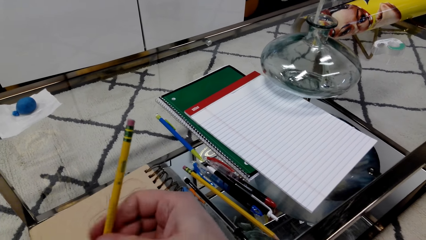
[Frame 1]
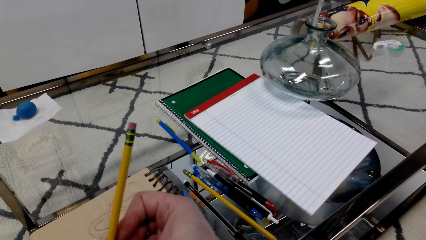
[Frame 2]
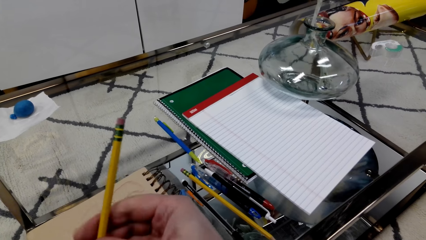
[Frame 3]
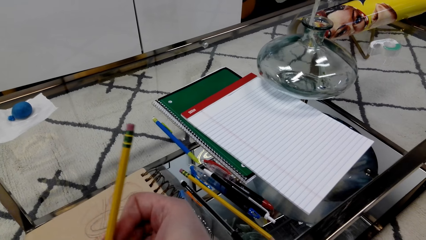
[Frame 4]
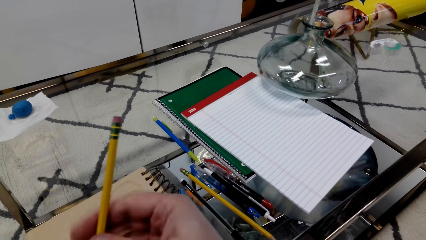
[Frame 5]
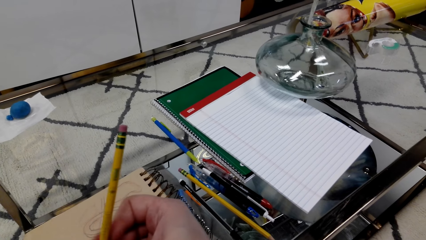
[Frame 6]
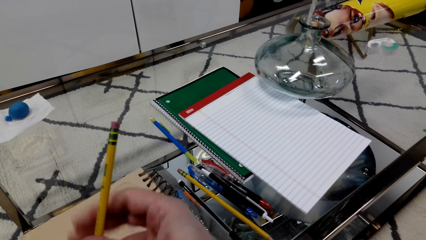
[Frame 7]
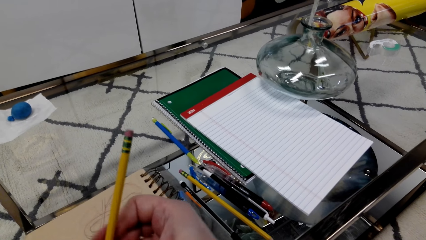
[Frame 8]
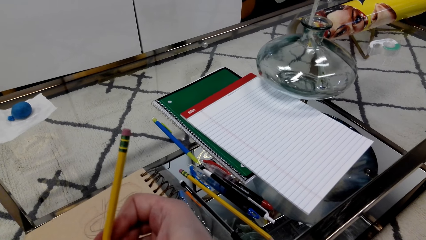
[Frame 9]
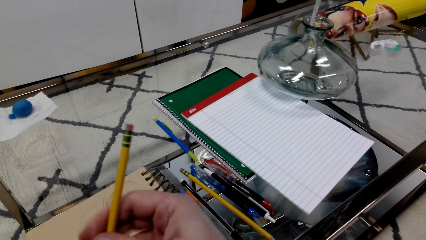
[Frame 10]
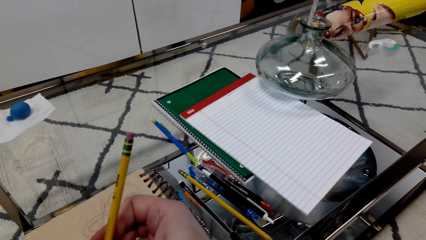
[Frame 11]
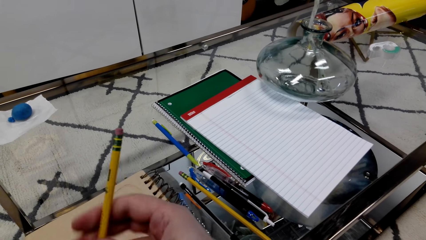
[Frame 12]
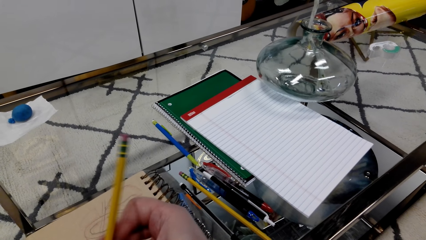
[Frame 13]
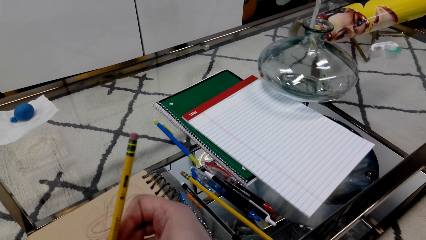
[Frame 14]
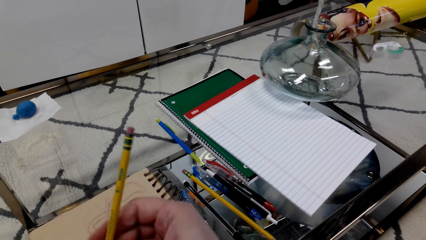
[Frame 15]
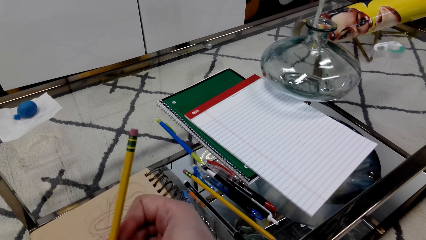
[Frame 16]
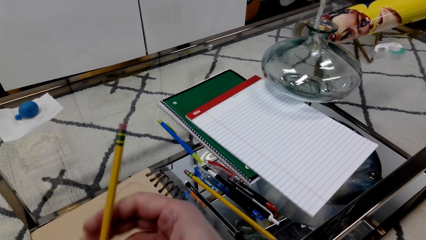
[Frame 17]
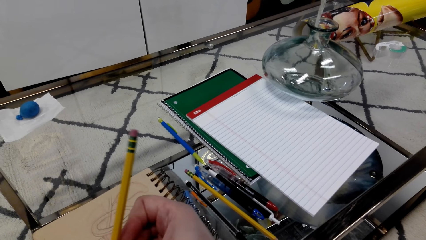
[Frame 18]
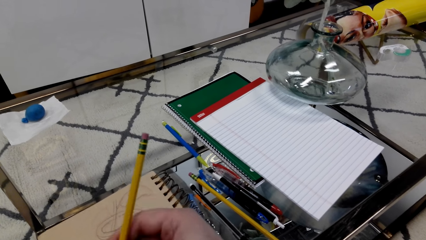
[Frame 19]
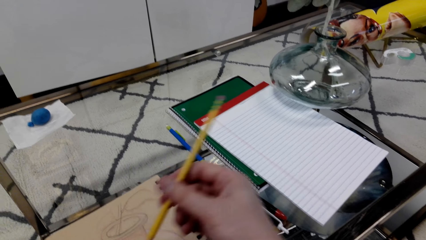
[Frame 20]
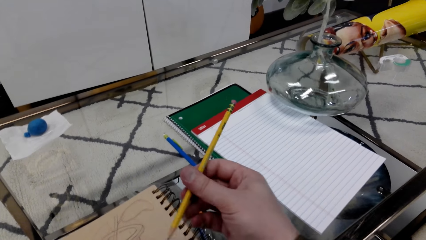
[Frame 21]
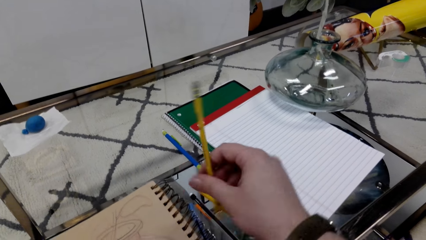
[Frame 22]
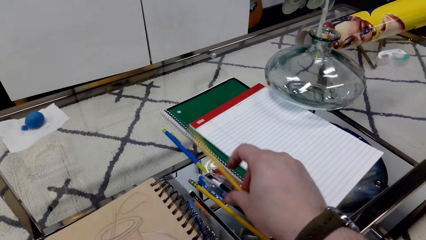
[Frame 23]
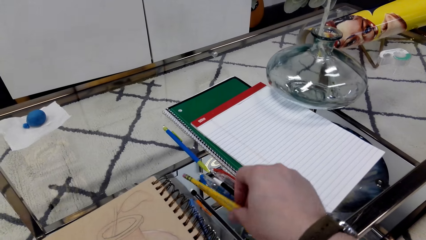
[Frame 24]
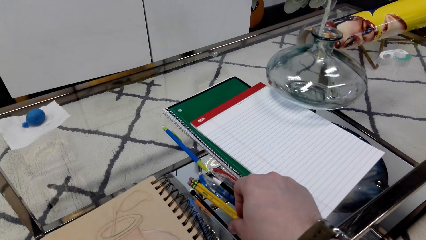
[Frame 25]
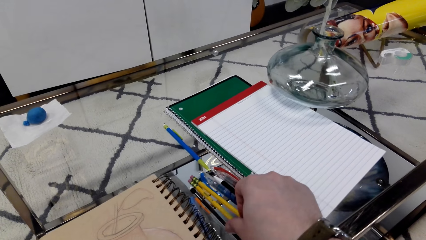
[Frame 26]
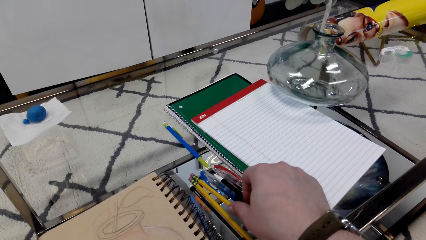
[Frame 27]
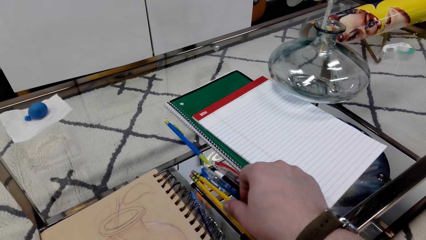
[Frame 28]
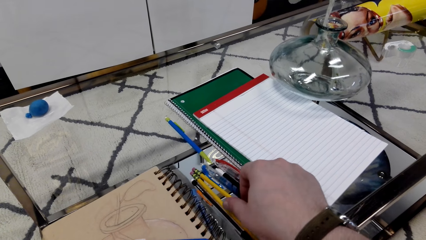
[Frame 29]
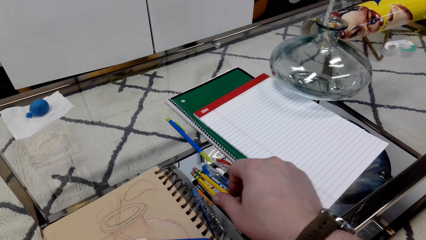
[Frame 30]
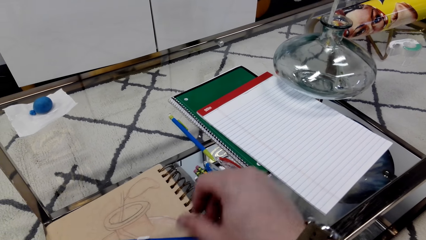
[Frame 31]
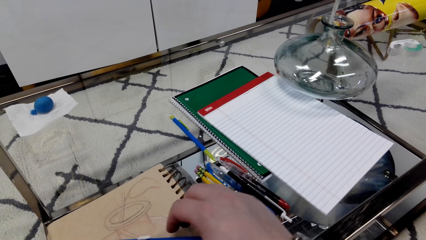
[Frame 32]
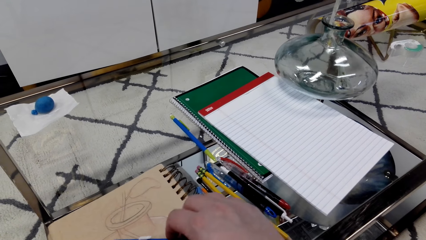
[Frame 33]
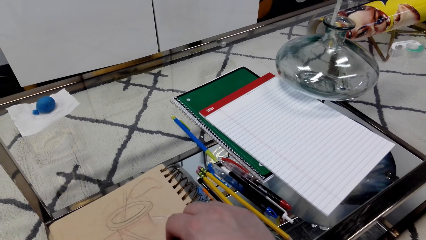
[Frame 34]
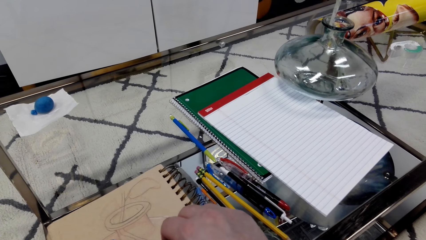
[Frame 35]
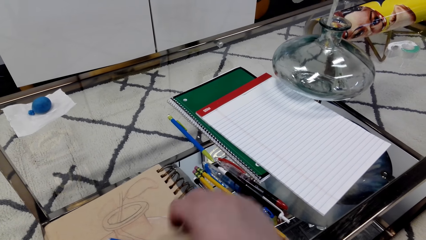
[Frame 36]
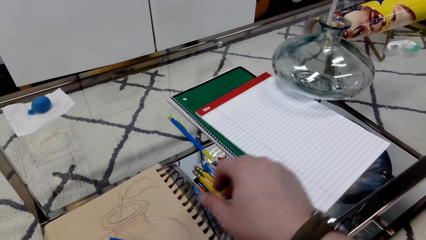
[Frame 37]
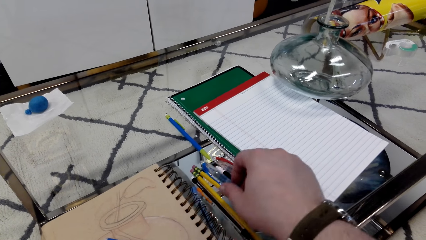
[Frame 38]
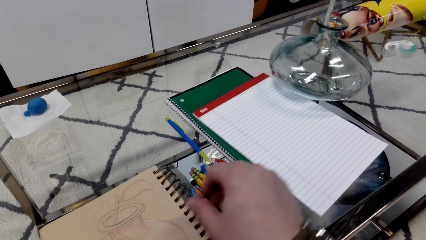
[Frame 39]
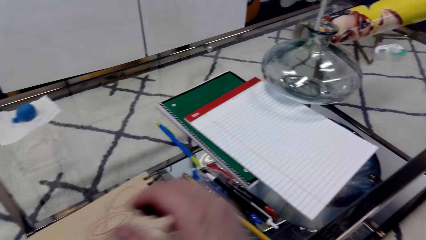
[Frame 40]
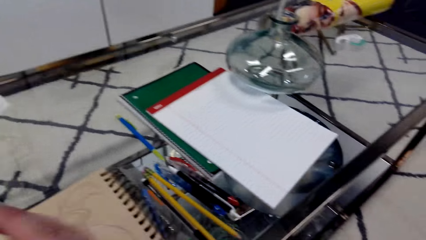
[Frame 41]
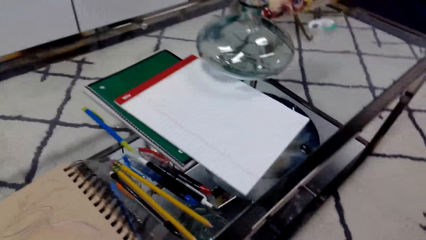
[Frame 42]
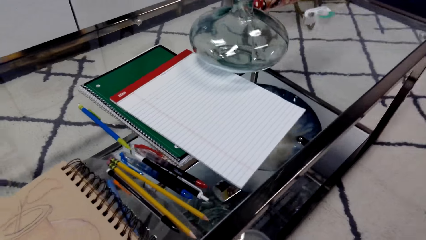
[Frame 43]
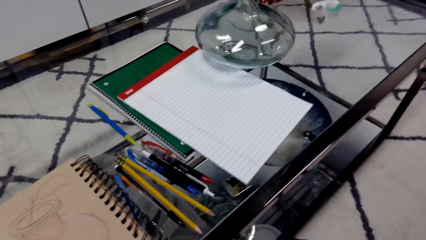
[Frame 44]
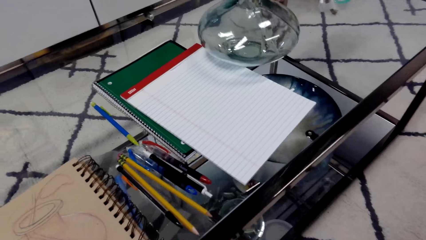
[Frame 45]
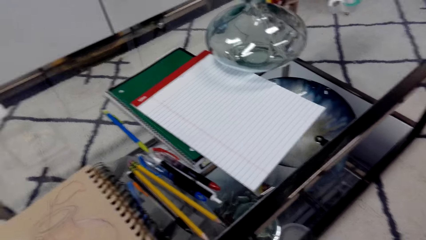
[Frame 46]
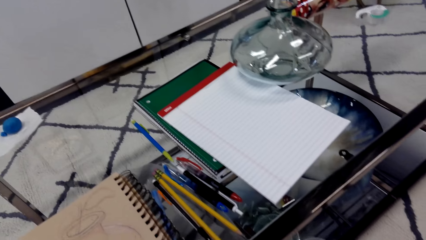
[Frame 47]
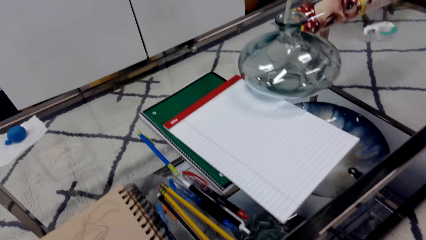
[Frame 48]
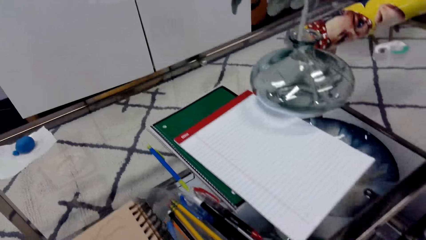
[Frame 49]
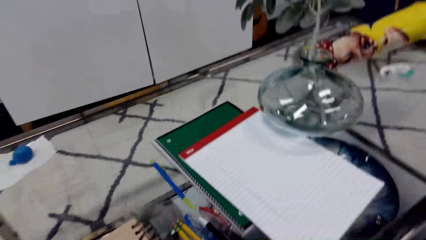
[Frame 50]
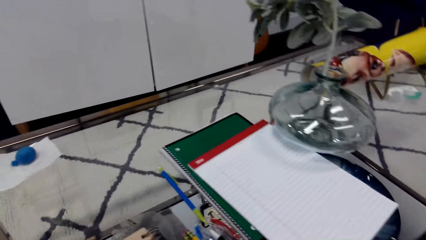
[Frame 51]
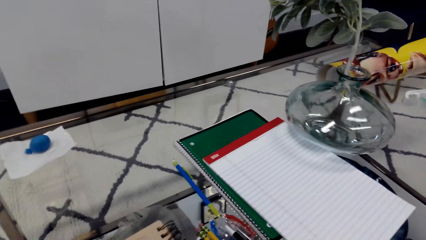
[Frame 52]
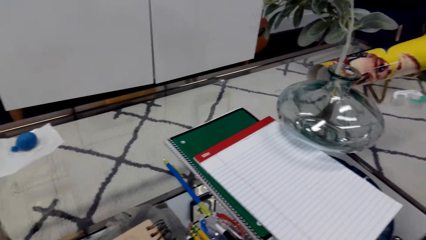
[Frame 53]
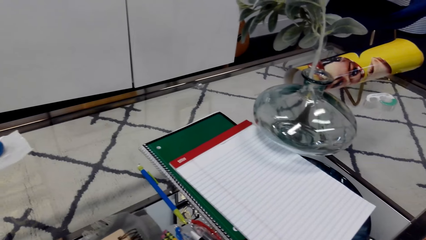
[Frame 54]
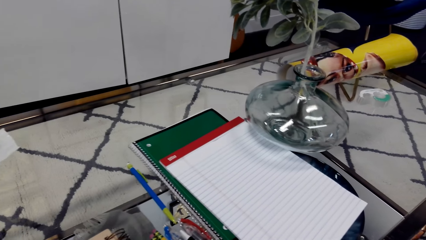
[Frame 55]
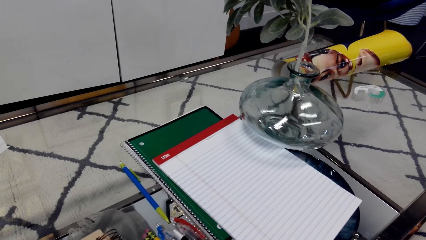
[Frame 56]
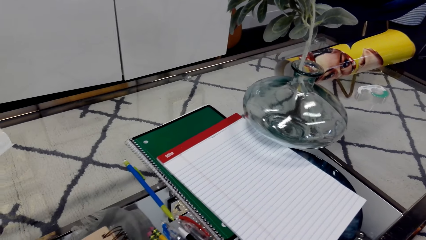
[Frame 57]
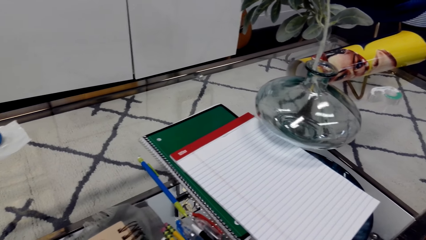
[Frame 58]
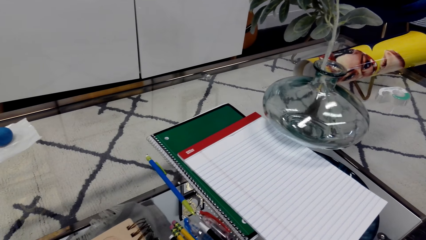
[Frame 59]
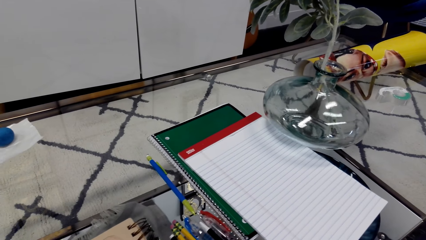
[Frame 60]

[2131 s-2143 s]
The camera wearer interacts with someone.

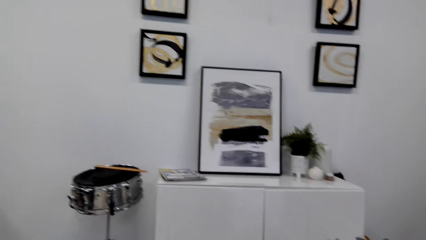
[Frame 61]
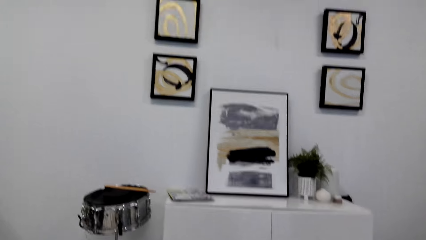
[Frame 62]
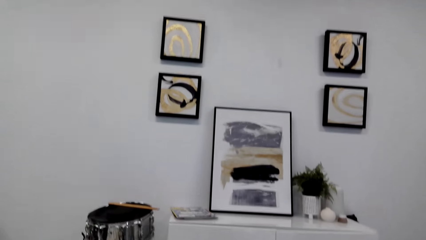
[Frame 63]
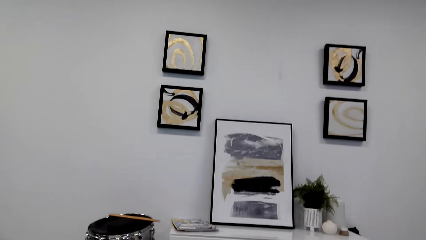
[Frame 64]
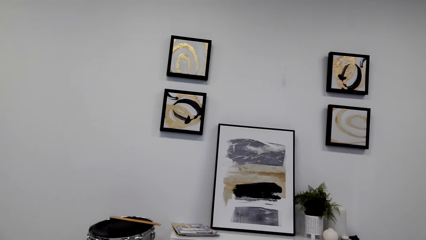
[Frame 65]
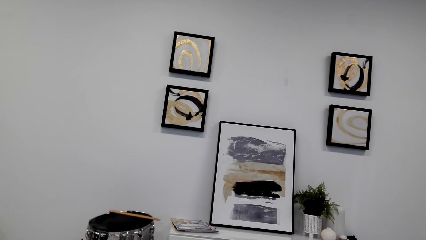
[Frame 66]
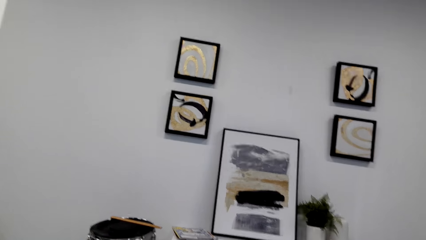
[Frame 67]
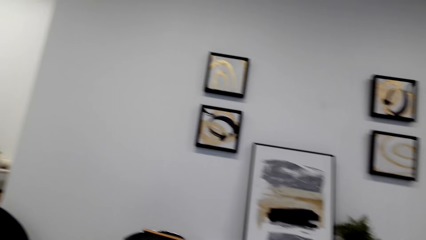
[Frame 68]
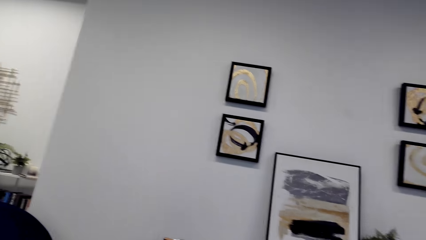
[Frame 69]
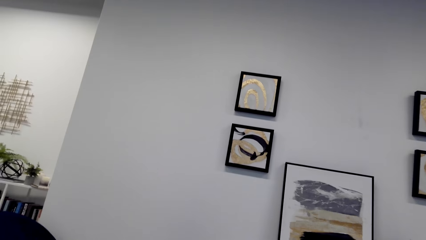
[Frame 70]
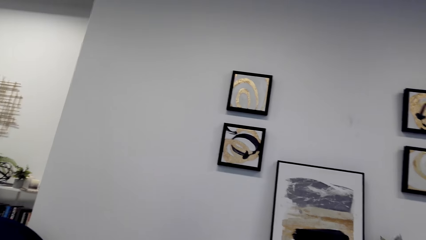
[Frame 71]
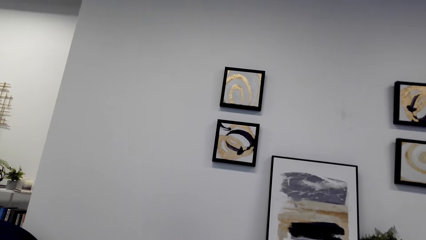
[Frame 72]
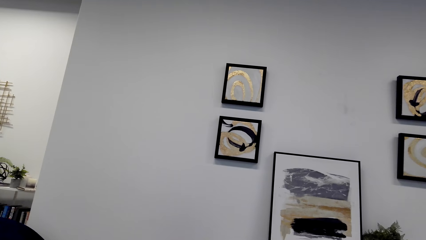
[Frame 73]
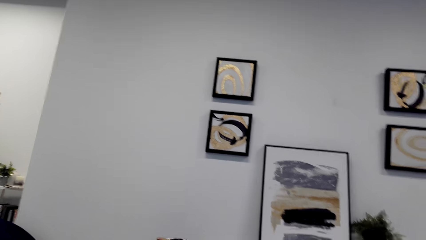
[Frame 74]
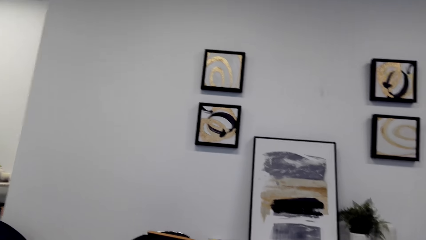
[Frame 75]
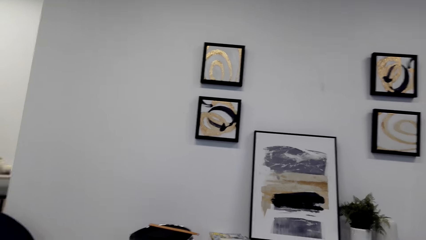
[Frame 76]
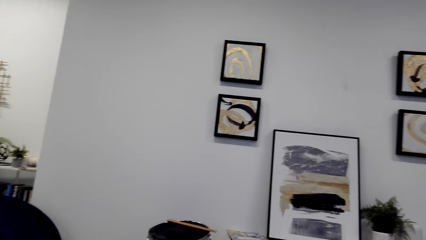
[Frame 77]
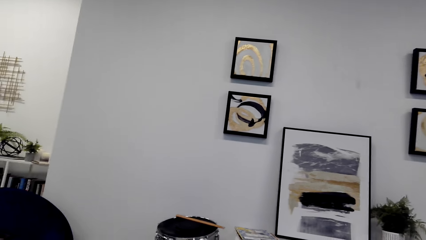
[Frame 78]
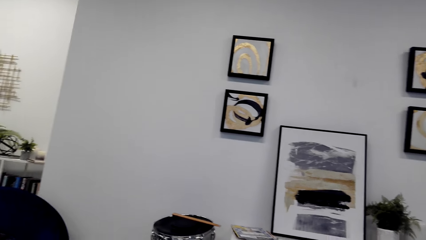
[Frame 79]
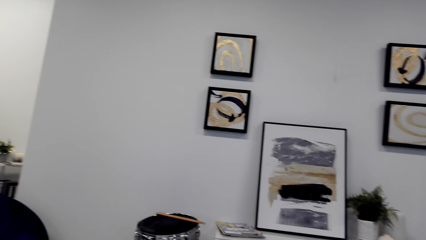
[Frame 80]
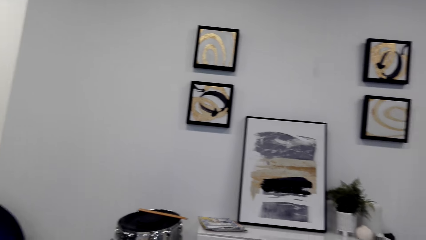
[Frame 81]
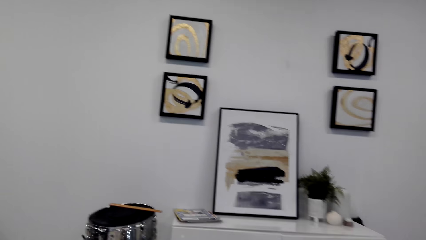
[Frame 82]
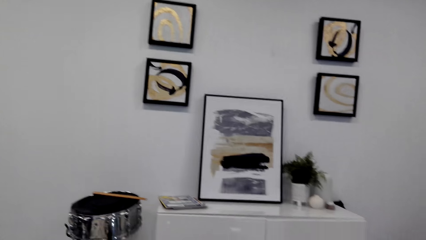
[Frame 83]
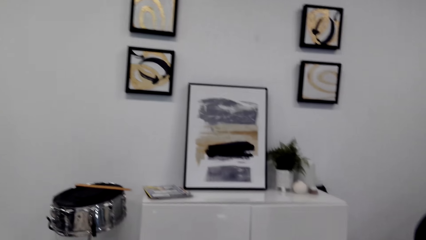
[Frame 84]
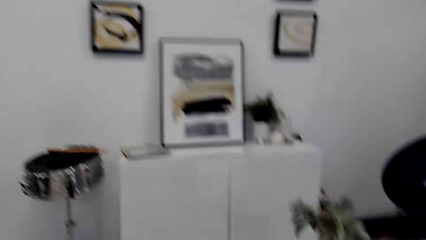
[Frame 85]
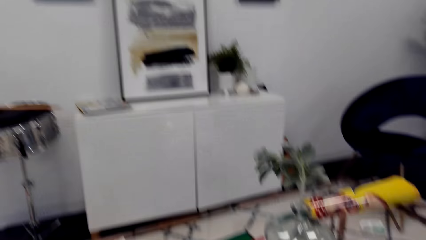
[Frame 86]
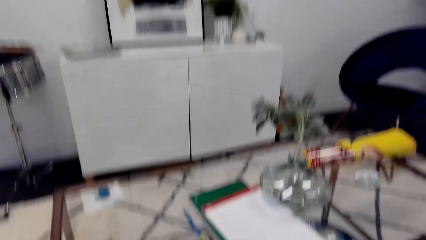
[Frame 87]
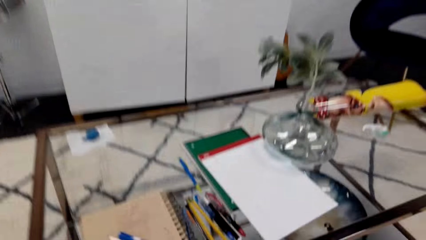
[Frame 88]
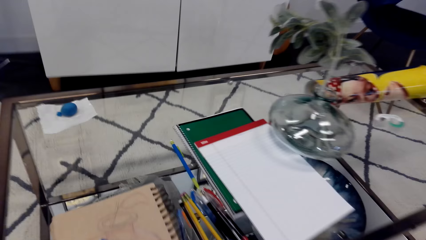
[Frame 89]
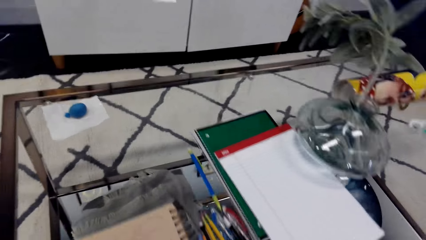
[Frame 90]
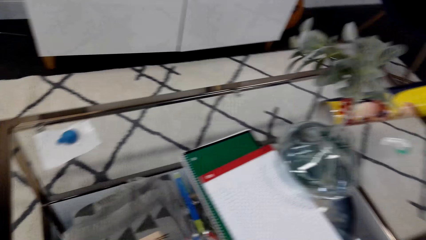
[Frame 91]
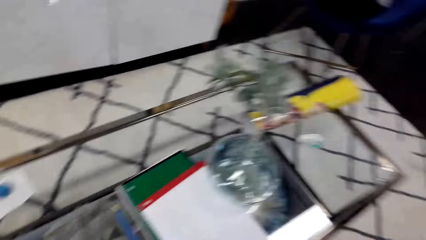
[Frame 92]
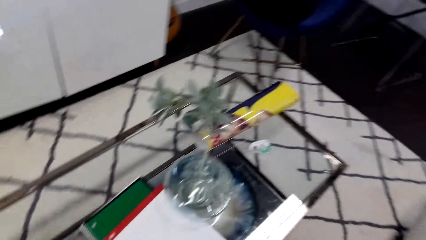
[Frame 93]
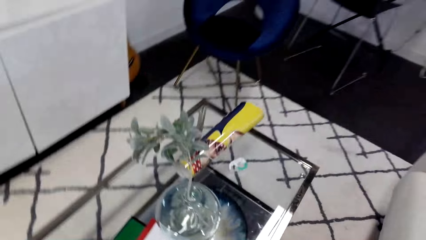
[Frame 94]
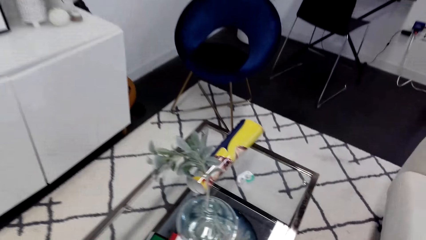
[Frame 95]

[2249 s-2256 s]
The camera wearer stands up.
